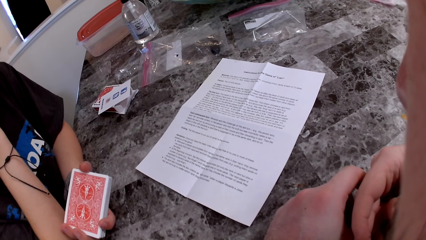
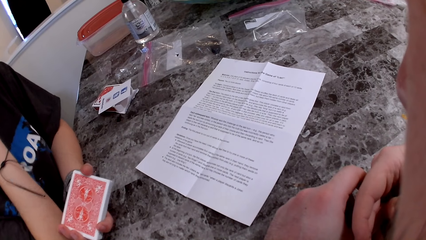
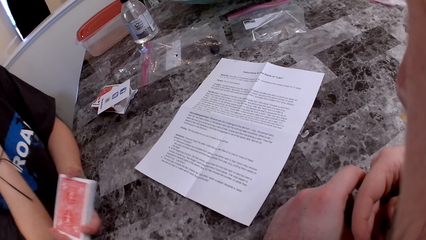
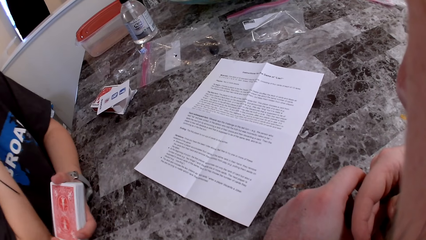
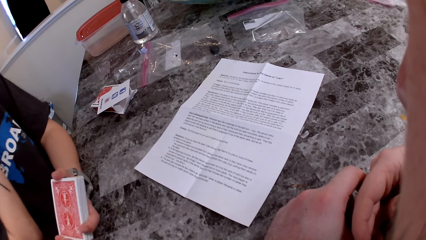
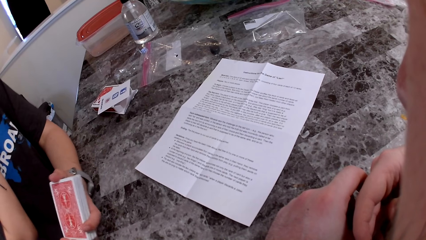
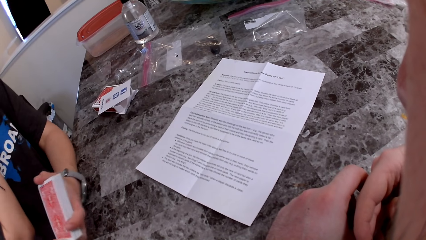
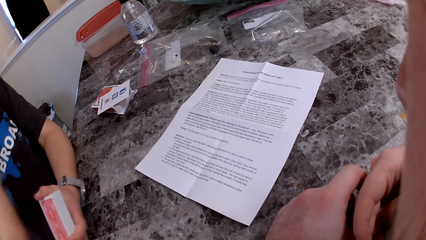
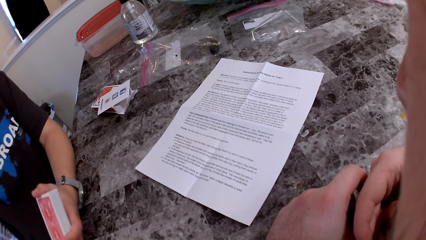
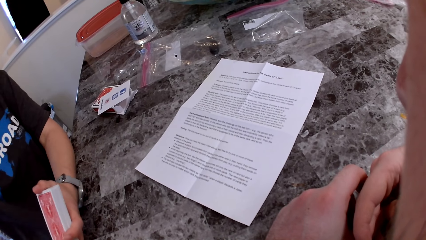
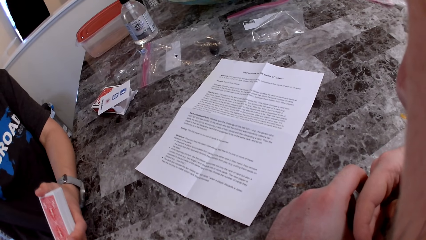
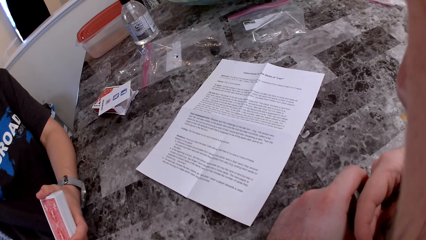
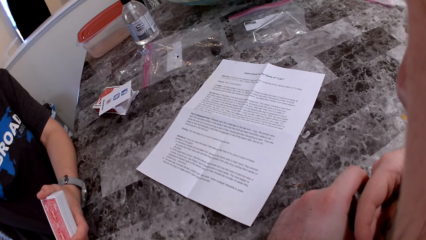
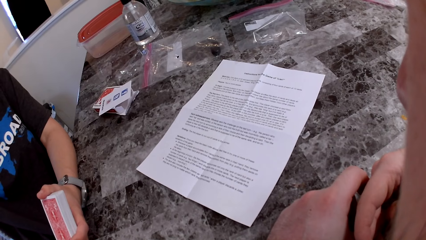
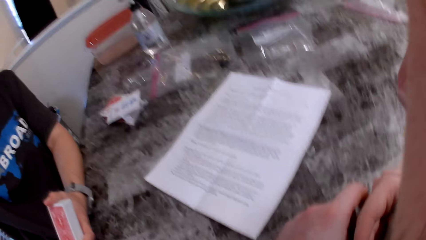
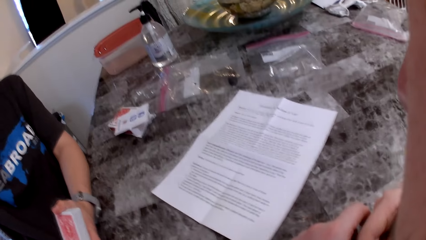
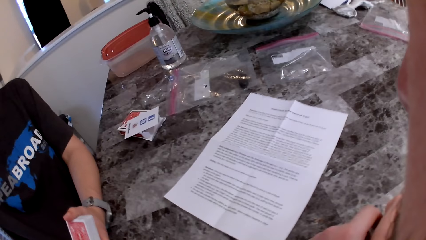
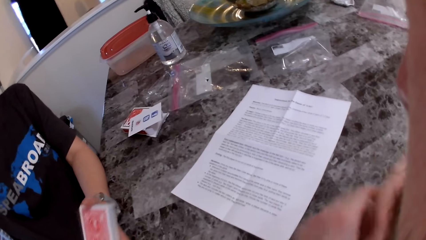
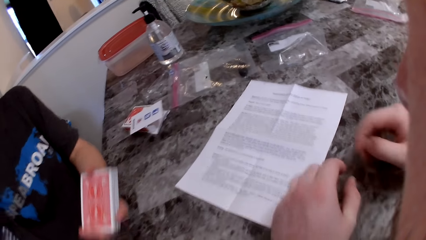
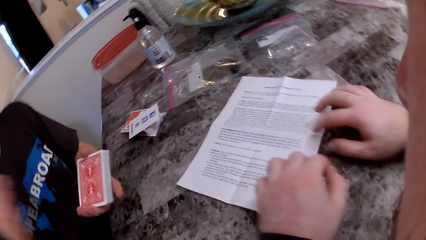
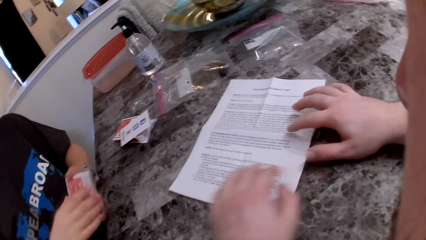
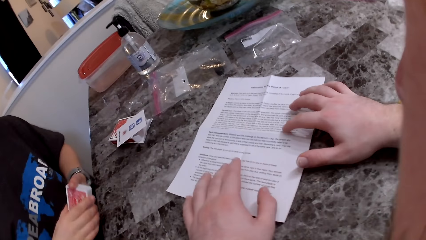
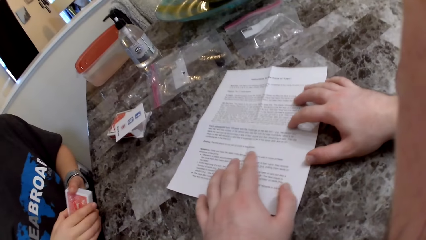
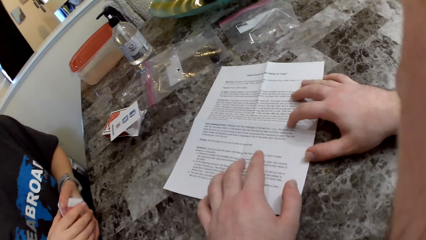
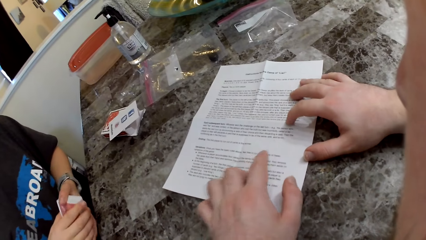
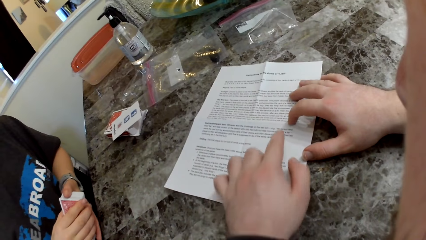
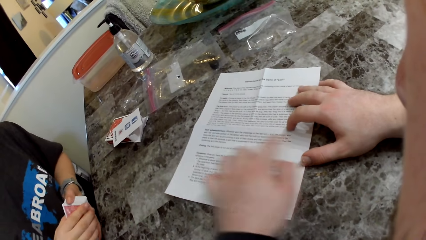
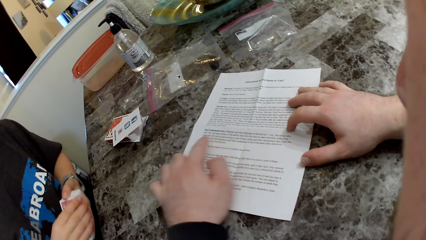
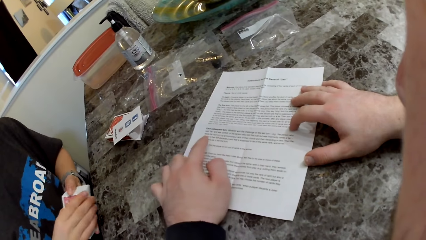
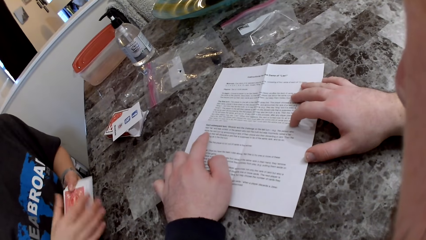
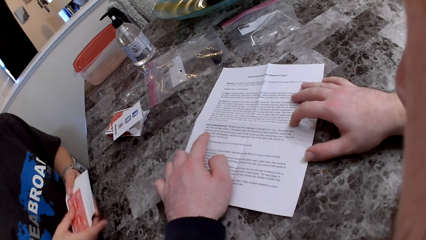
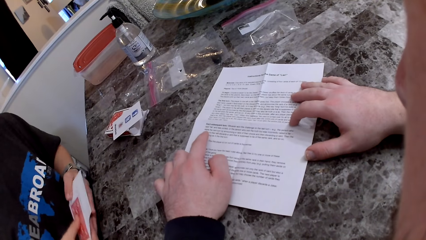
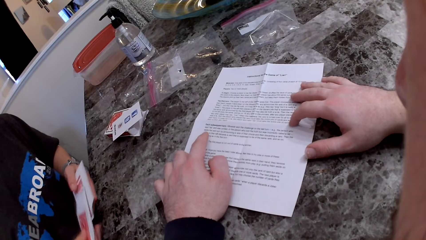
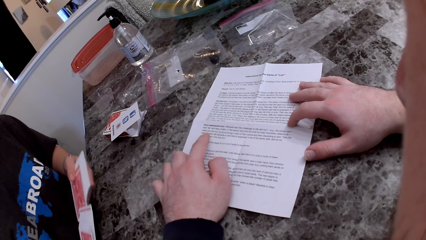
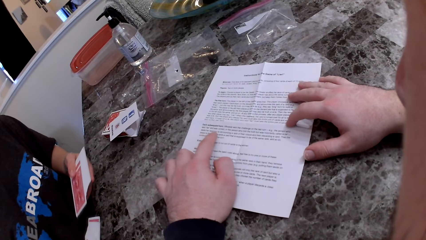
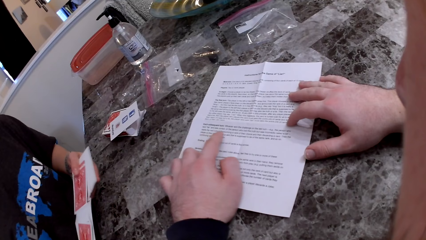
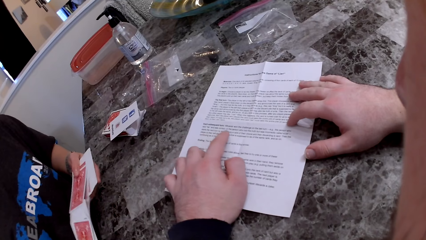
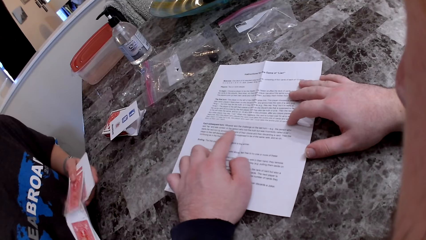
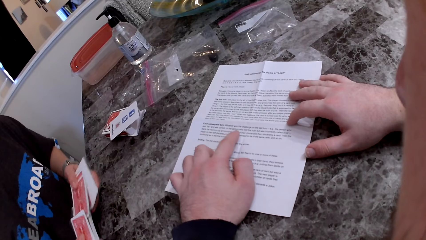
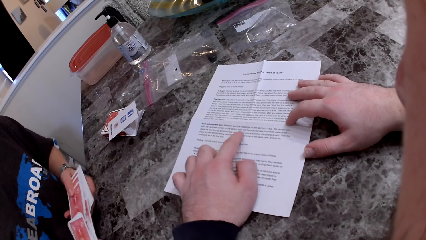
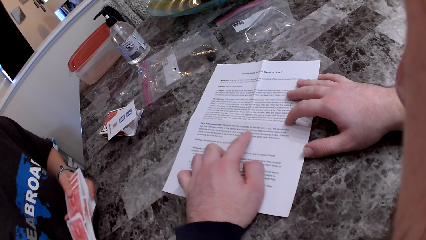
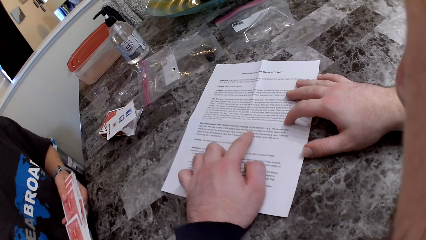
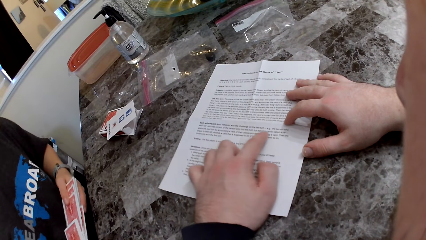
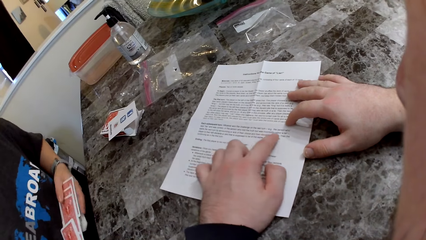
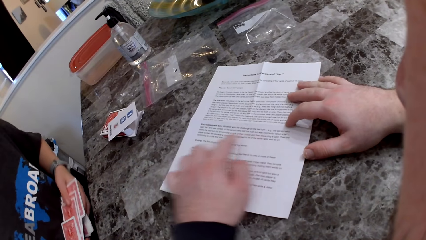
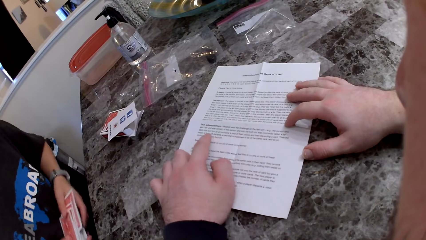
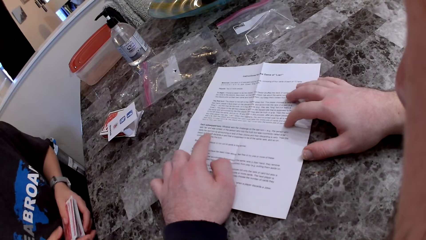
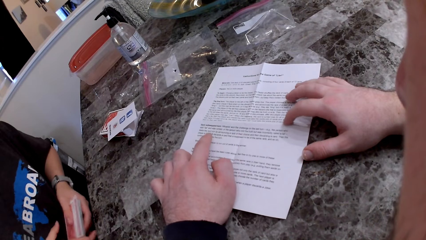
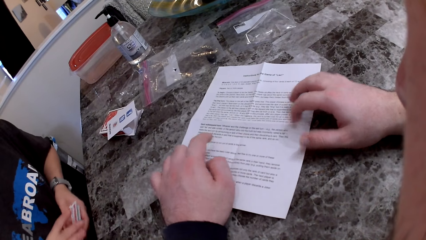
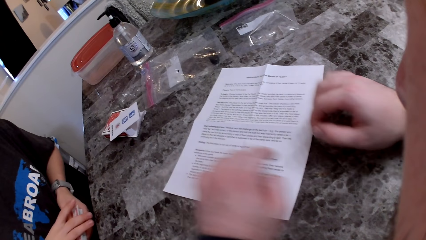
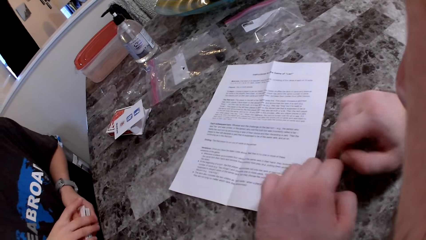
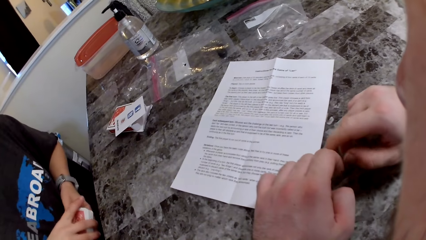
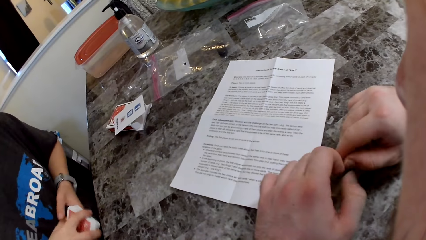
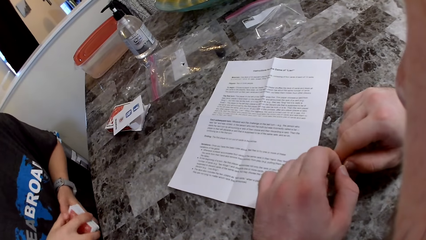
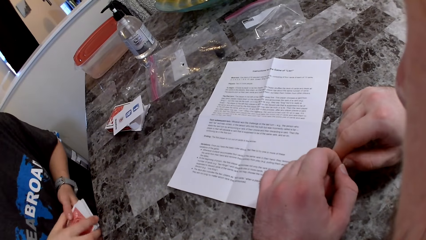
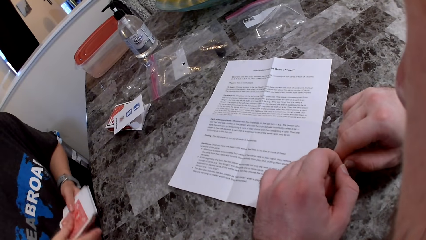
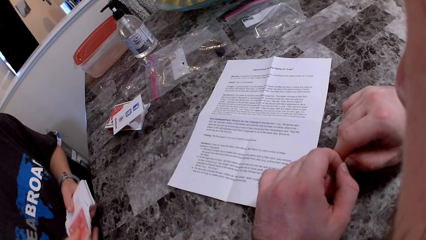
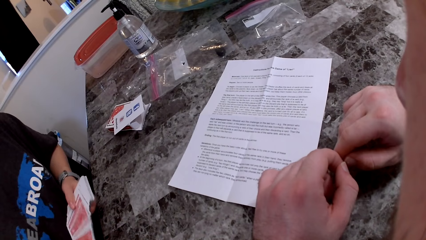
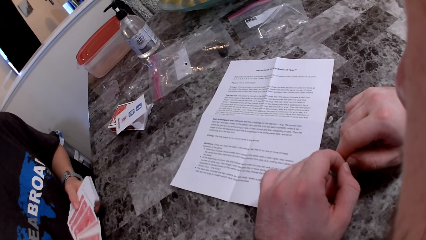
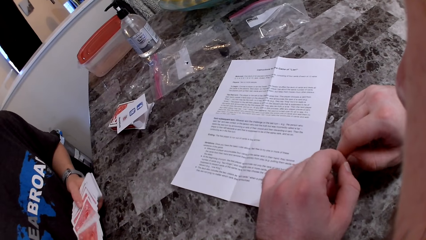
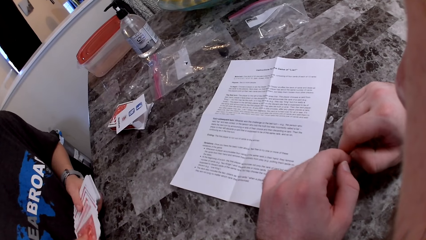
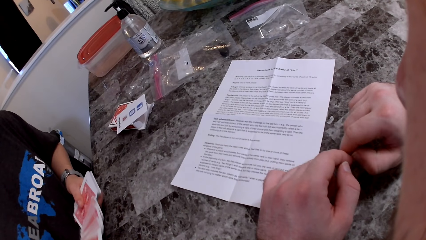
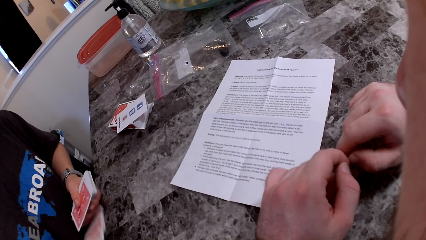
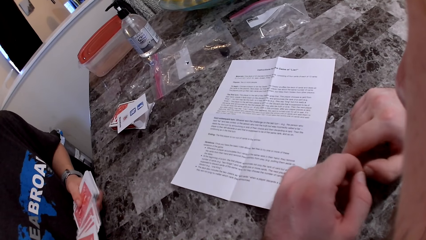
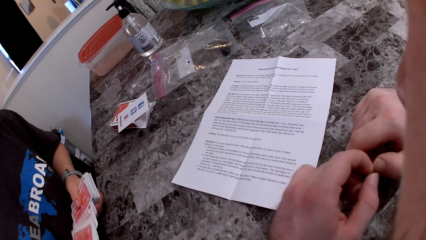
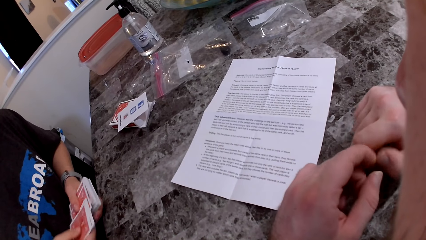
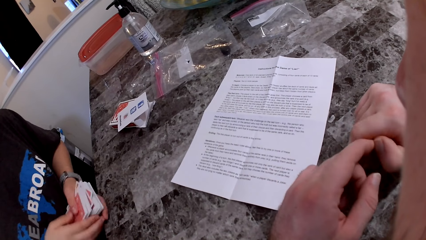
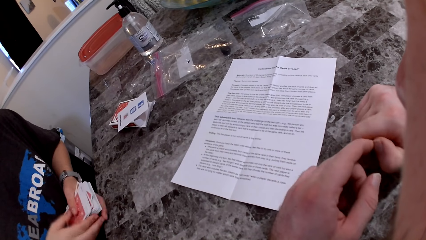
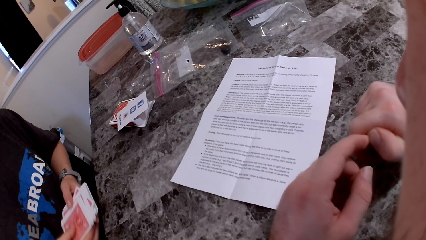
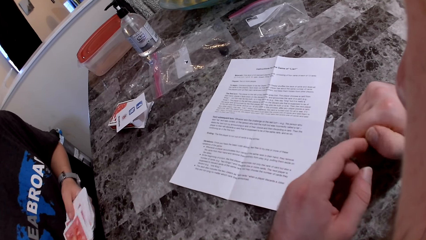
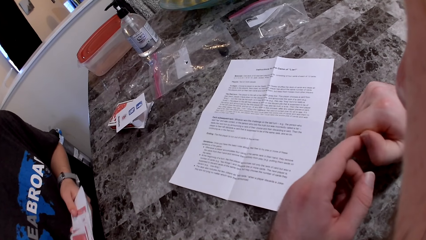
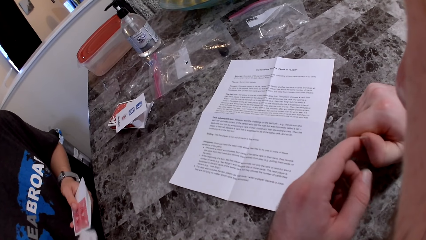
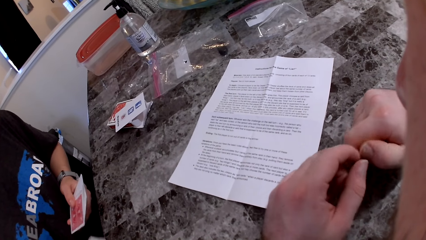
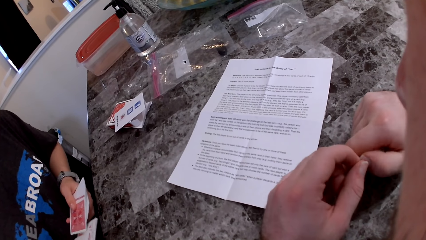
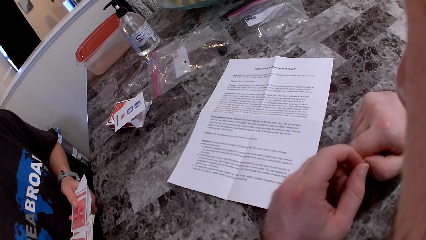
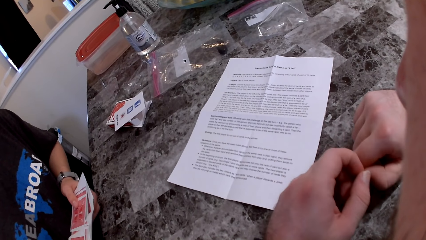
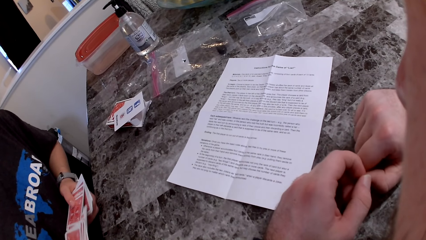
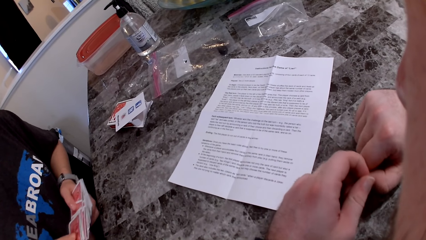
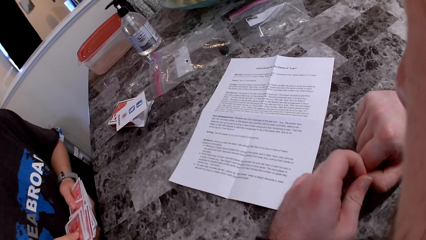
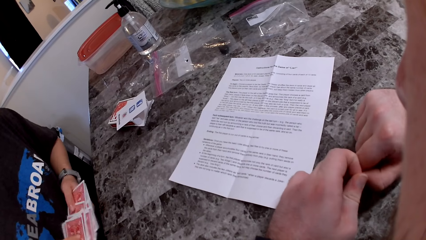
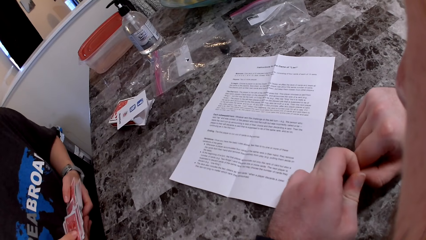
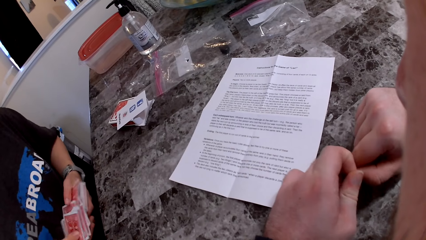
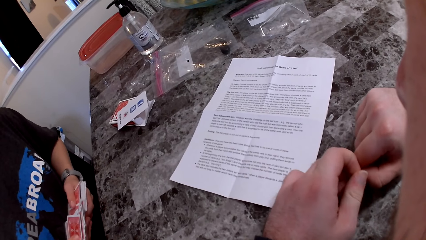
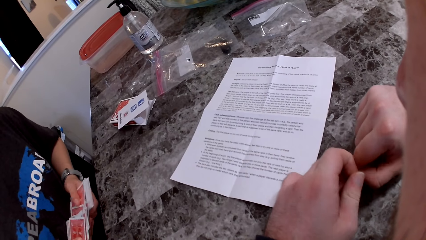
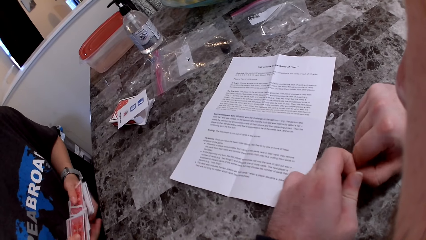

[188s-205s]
A woman talks to the camera wearer. The camera wearer touches the paper or printed page on the table. The woman shuffles the play cards. The camera wearer stares at the printed page. The woman shuffles the play cards.
